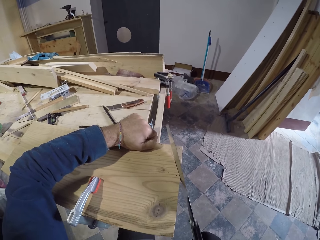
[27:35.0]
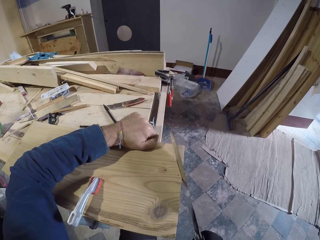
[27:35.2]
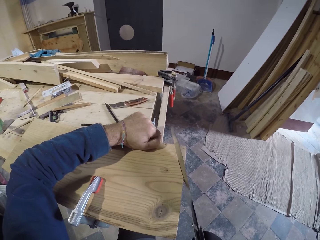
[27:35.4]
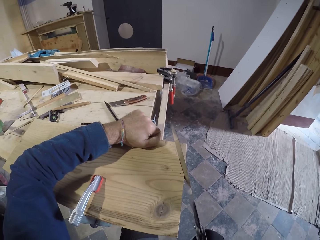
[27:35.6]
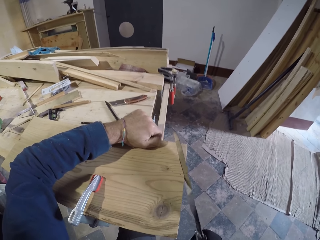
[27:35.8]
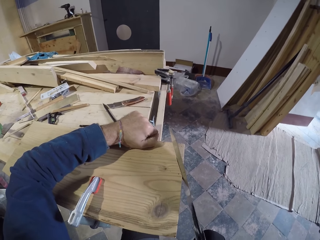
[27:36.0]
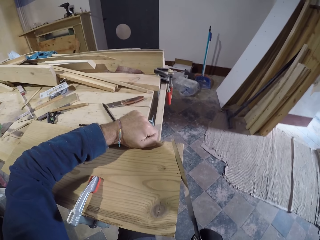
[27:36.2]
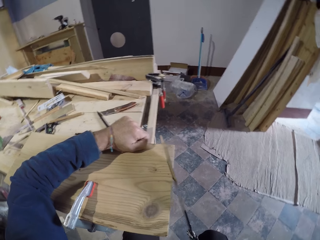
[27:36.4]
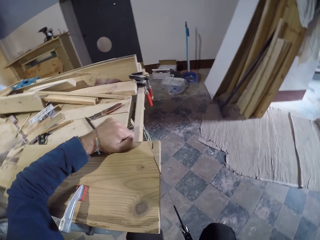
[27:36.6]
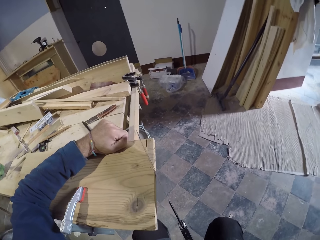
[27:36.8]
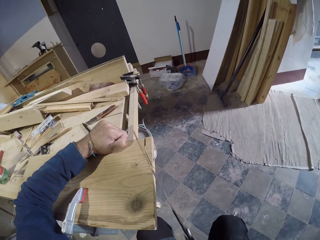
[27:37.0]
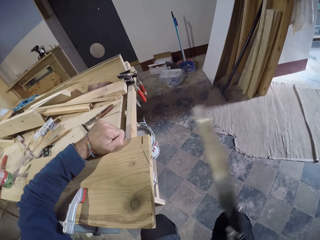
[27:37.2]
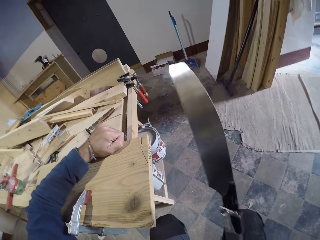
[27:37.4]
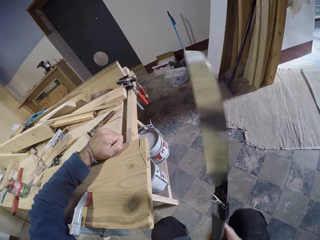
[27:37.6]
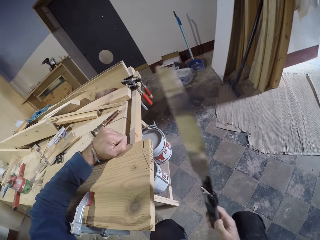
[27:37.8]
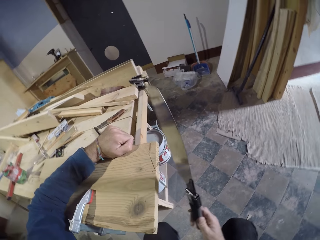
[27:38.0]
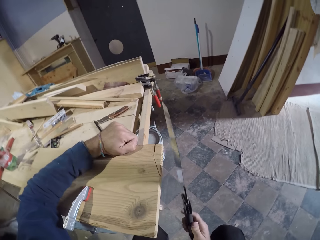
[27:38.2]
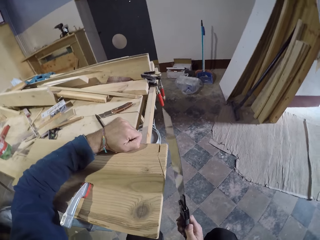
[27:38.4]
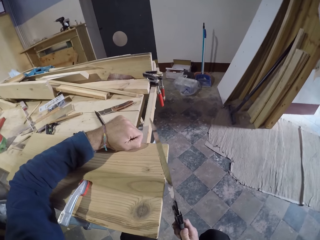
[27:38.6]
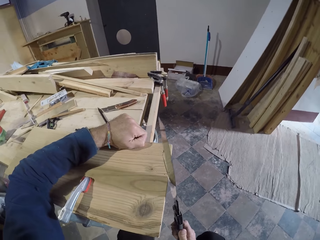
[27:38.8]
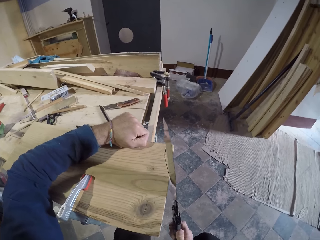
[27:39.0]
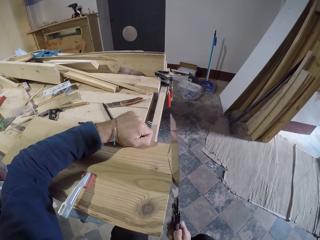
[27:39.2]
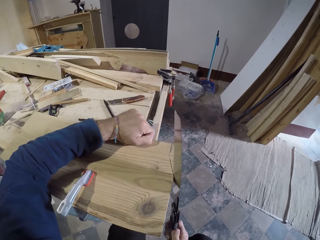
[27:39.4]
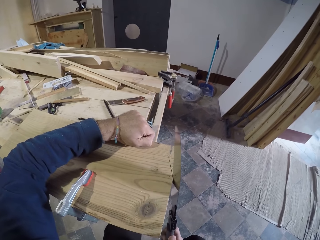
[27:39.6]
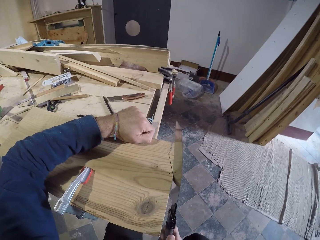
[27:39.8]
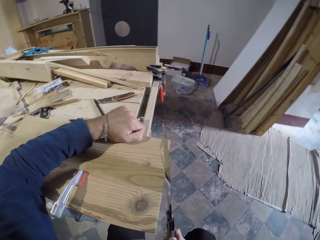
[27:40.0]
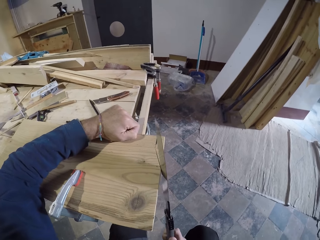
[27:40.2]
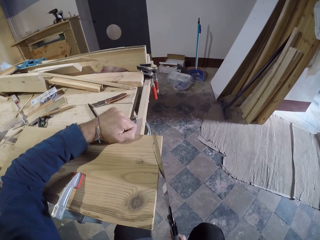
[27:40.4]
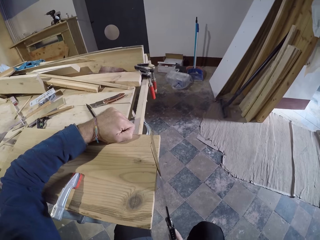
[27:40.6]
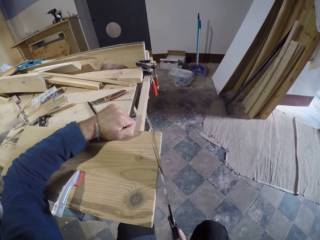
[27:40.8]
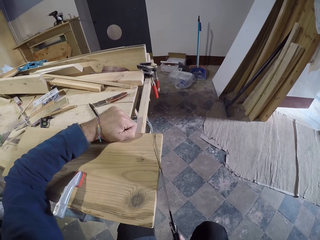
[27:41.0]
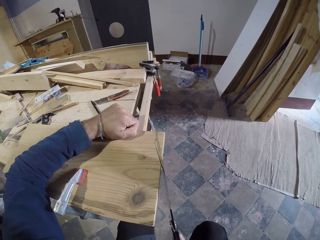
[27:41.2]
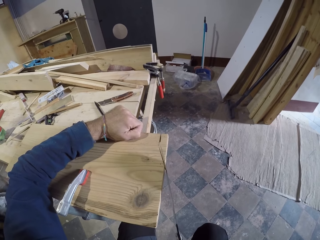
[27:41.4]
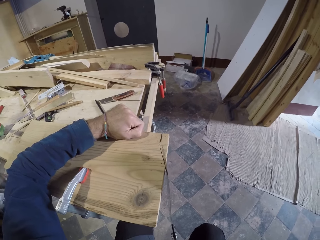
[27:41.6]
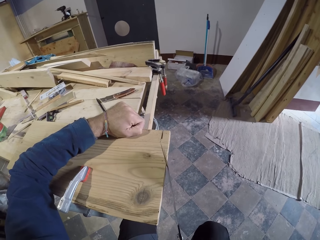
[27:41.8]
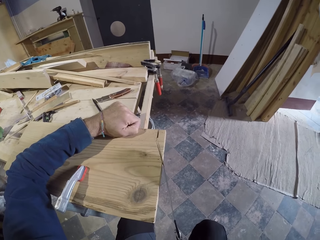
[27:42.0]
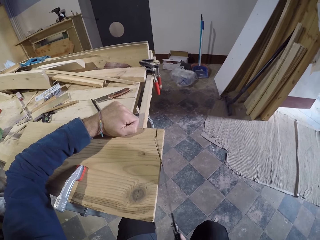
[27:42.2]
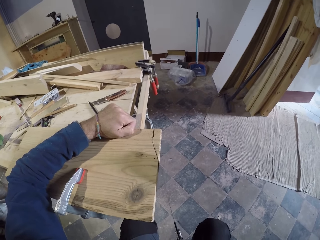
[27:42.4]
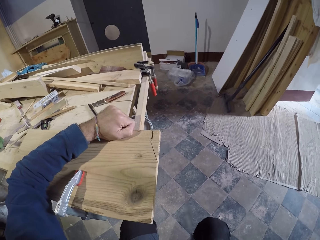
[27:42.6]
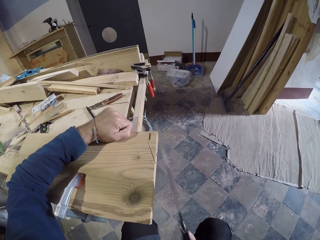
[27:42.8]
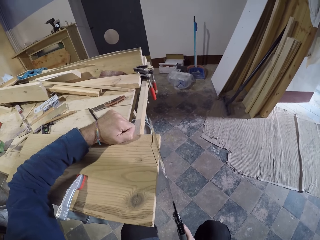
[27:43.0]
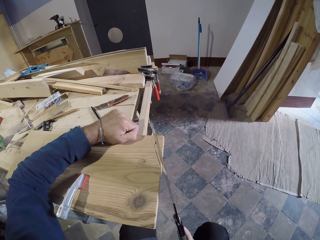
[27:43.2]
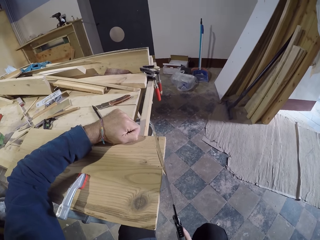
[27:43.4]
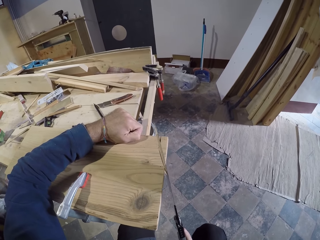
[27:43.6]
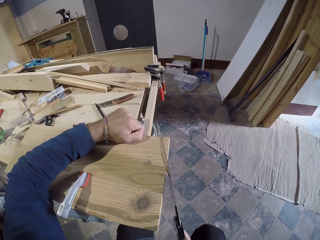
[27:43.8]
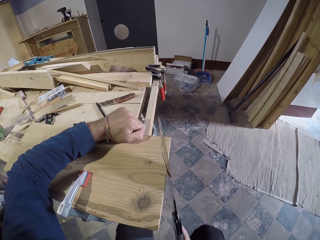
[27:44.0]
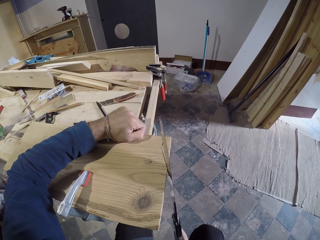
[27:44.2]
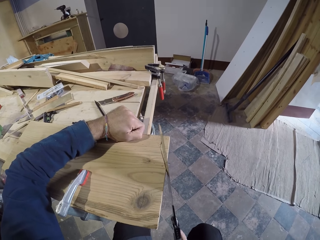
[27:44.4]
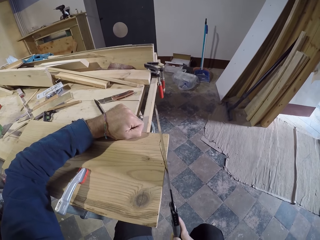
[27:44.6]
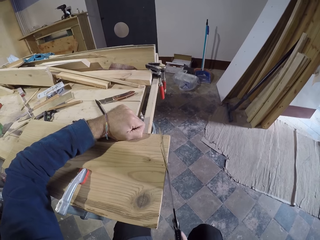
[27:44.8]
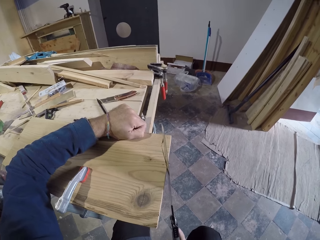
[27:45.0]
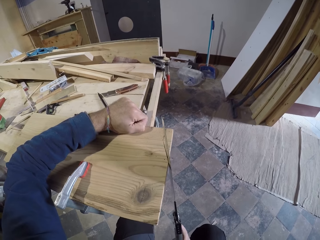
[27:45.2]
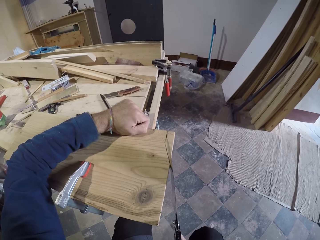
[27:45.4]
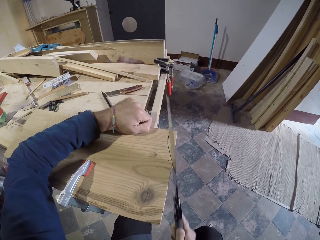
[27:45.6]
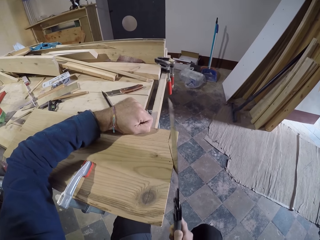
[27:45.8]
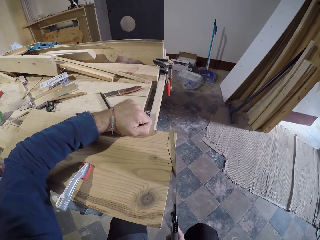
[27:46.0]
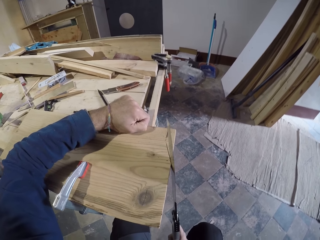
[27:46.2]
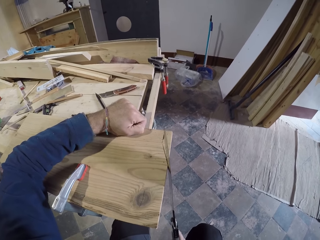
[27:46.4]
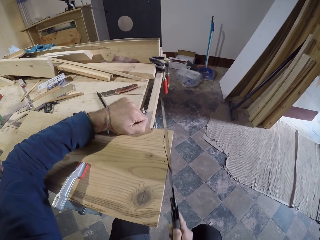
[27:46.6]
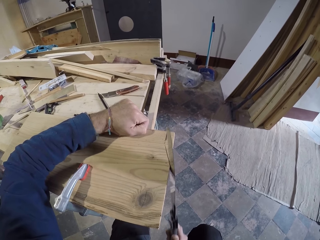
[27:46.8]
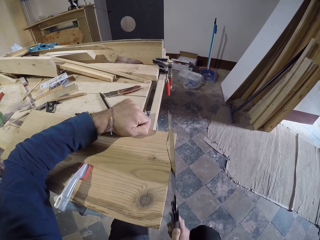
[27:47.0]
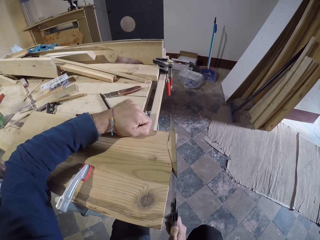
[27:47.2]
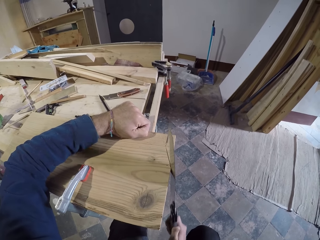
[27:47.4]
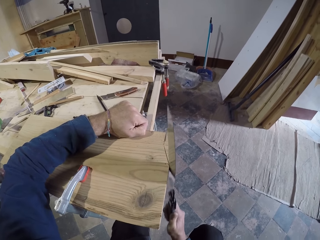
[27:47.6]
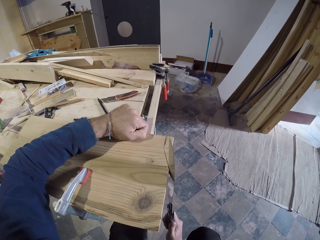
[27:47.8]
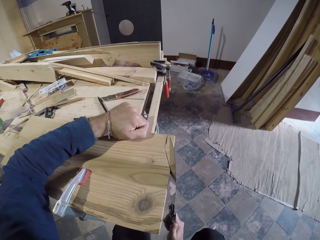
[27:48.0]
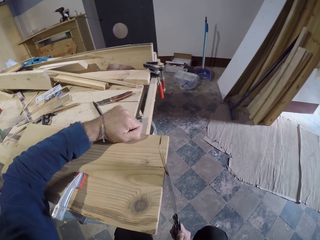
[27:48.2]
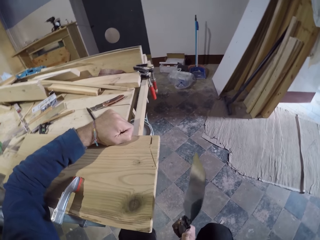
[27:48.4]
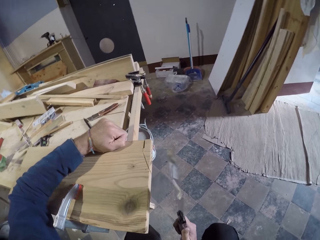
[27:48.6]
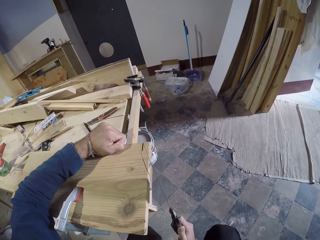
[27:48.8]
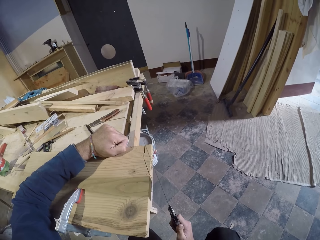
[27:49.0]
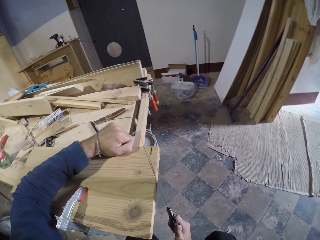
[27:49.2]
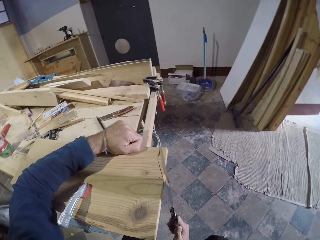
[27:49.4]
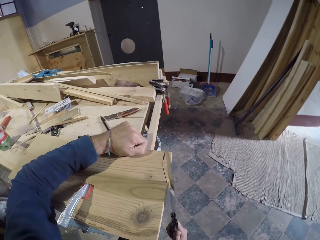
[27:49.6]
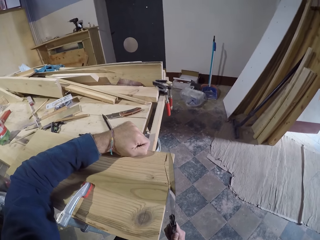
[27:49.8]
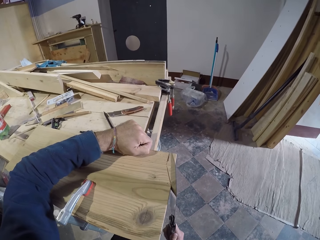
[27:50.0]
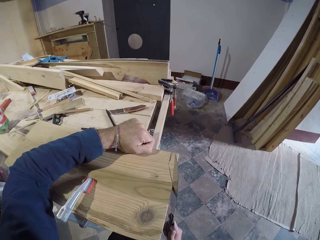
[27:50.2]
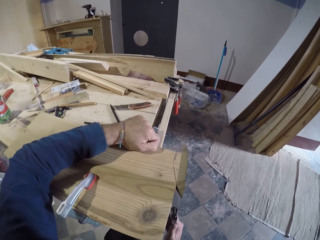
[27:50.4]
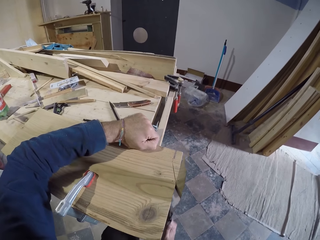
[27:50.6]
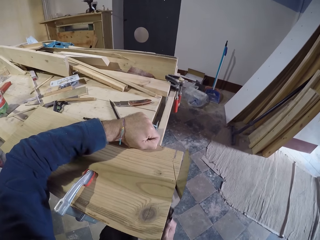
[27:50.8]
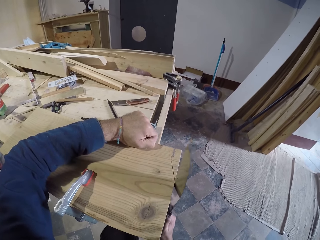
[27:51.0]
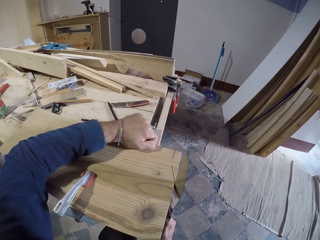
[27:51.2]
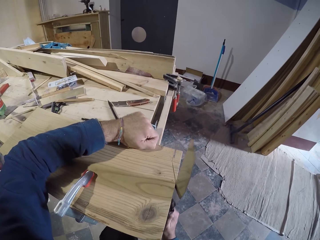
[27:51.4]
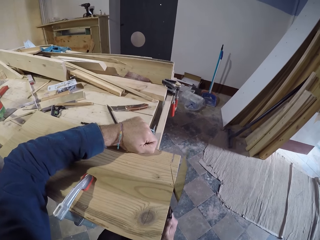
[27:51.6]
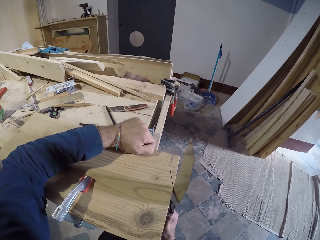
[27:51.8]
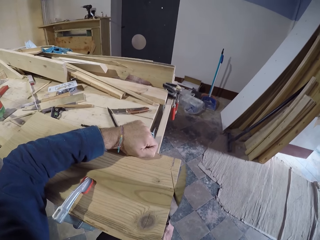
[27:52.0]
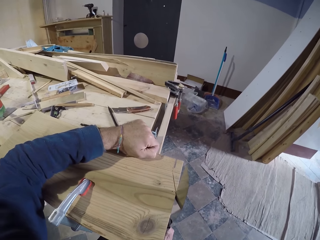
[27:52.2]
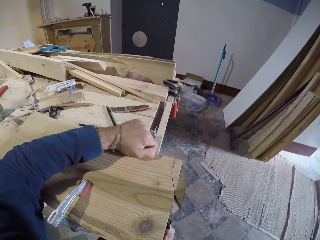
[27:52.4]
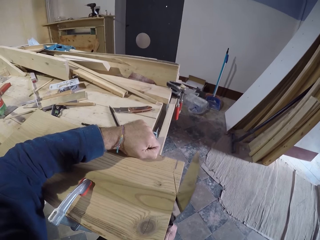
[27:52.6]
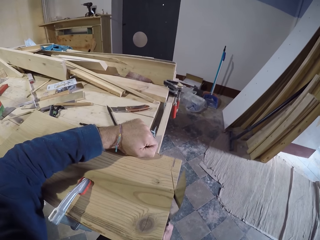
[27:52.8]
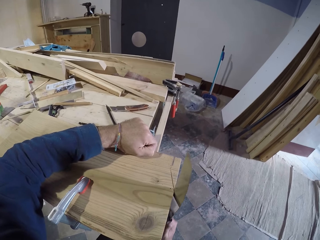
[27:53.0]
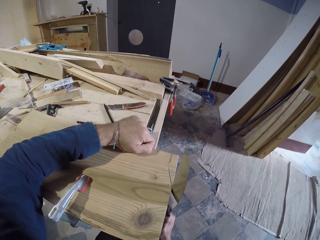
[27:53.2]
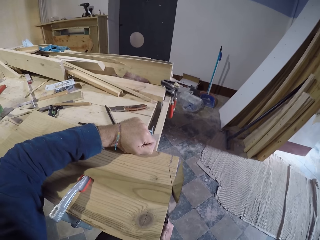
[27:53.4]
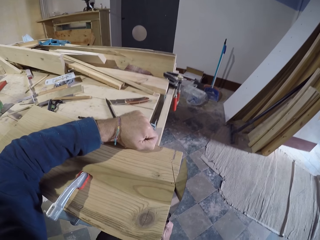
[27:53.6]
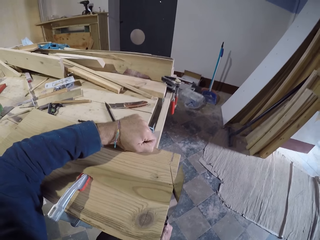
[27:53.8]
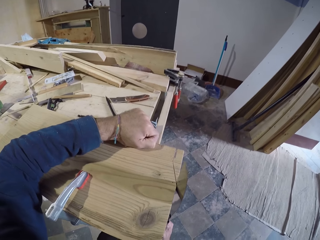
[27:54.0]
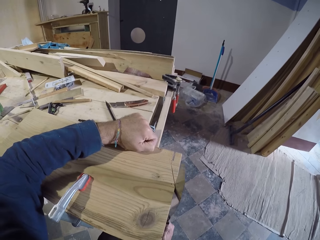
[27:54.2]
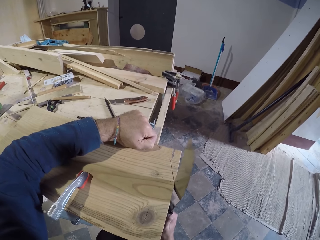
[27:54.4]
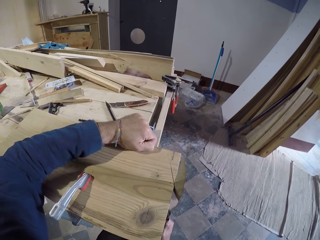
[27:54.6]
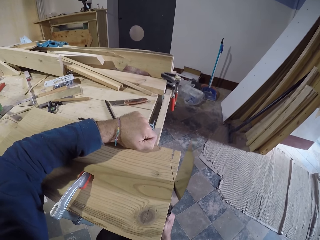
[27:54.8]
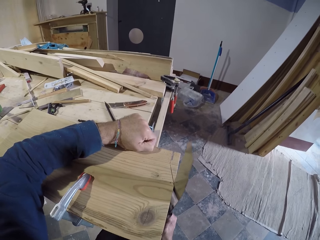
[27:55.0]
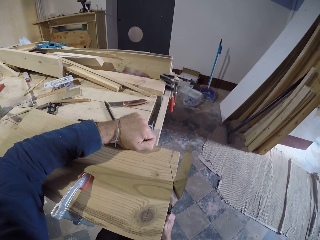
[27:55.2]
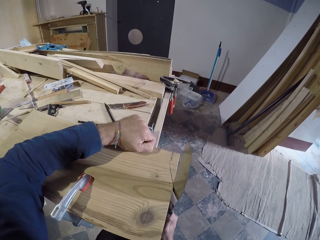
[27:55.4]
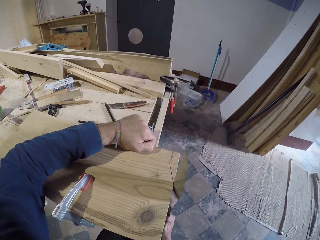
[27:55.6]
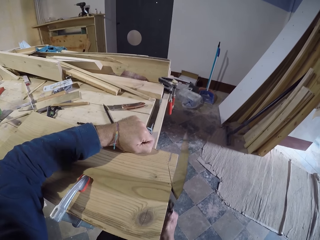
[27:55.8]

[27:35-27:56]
The camera wearer removes the saw from the plank or block of wood with his right hand. He fixes the saw in the plank with his right hand. He cuts the block of wood with the saw. He removes the saw from the plank with his right hand. He cuts the plank with the saw in his right hand. He places the saw on the block of wood. He removes the saw from the plank with his right hand. He cuts the plank with the saw in his right hand. He places the saw on the block of wood.
